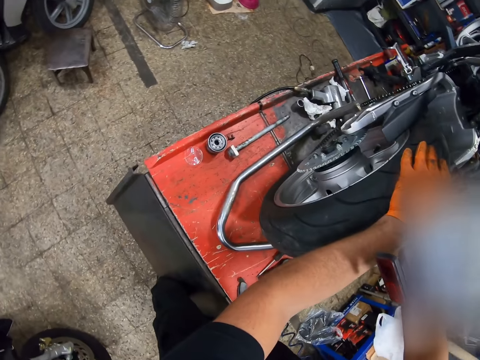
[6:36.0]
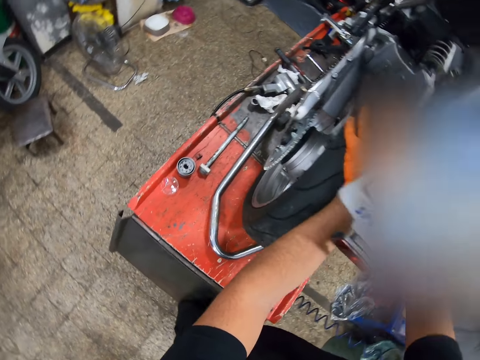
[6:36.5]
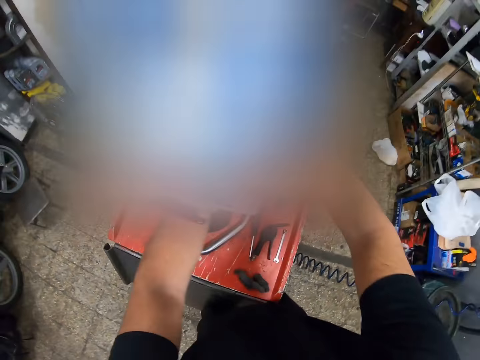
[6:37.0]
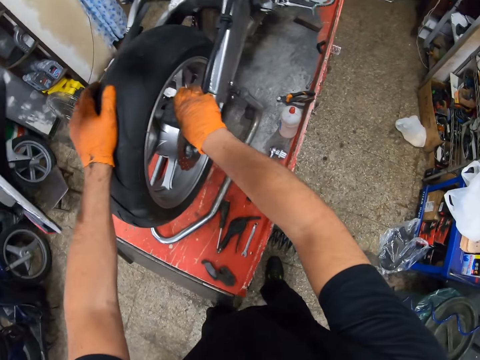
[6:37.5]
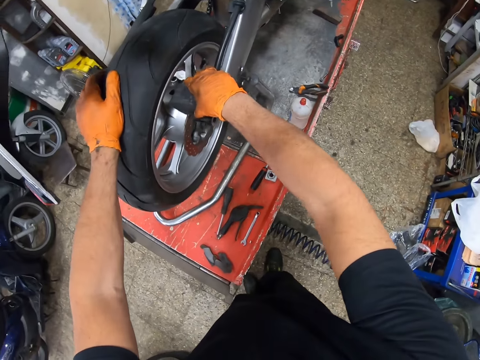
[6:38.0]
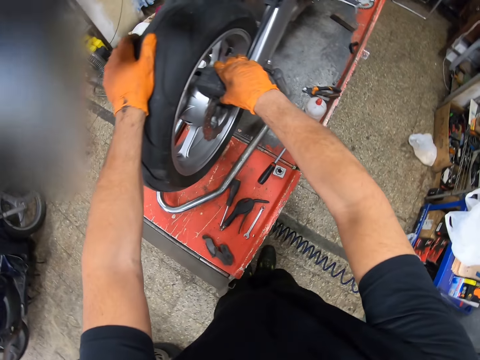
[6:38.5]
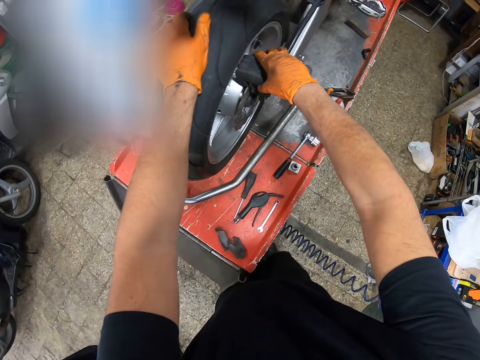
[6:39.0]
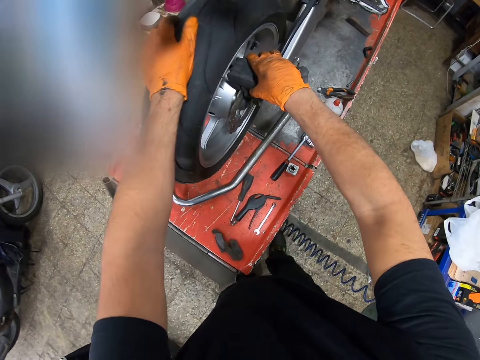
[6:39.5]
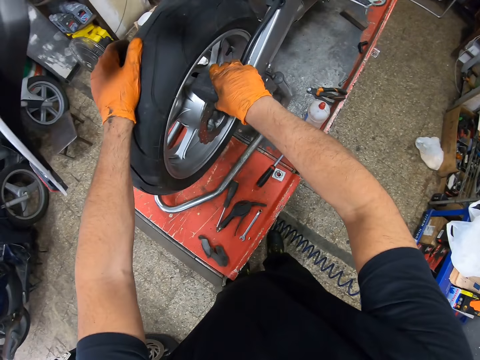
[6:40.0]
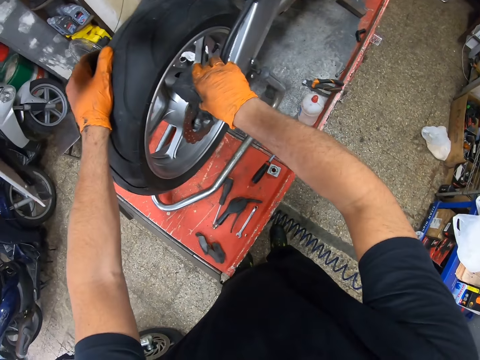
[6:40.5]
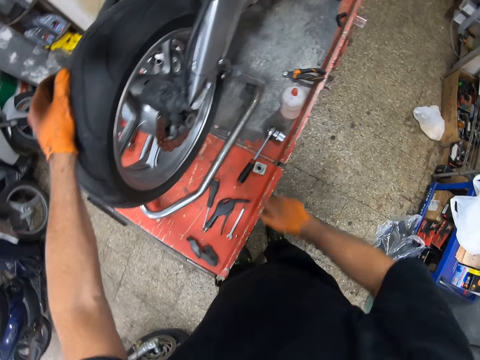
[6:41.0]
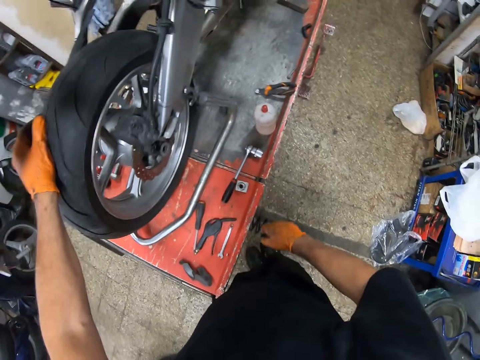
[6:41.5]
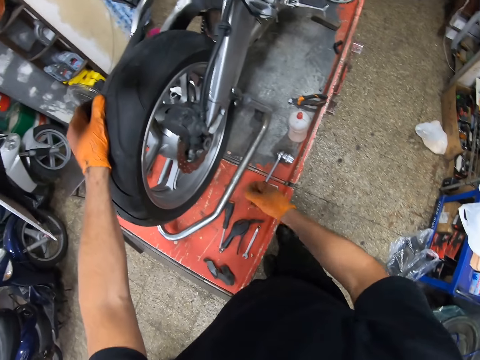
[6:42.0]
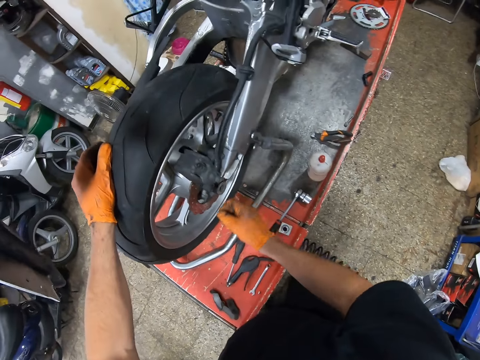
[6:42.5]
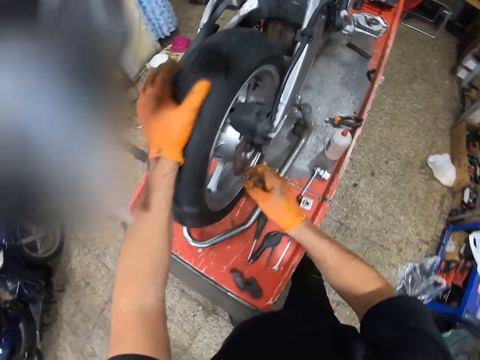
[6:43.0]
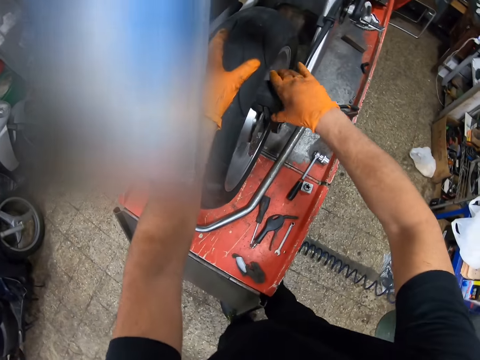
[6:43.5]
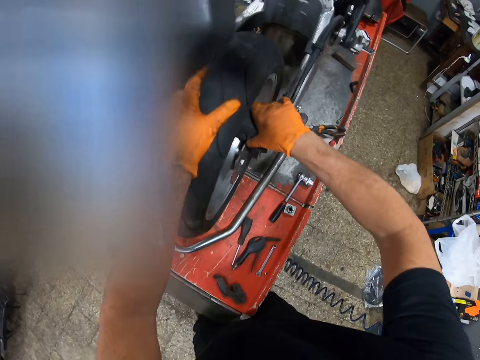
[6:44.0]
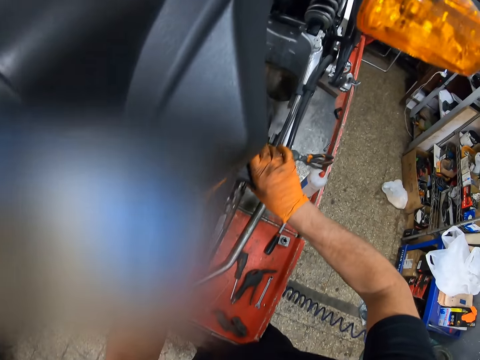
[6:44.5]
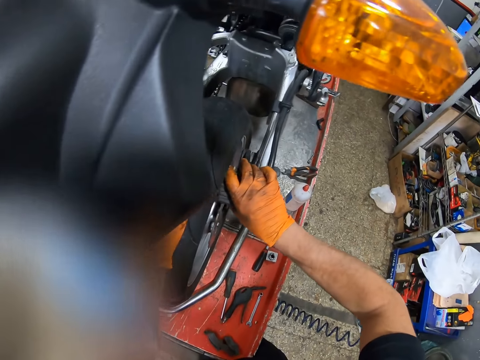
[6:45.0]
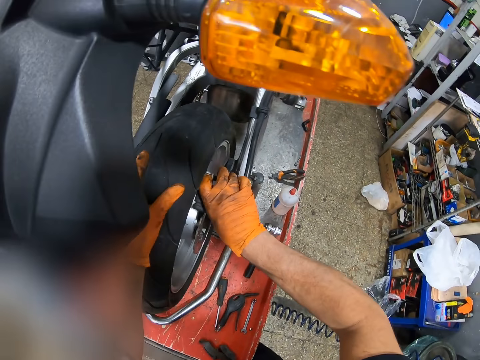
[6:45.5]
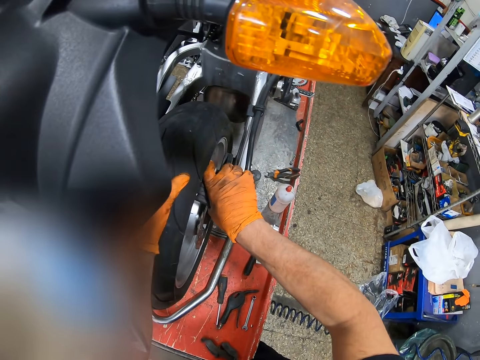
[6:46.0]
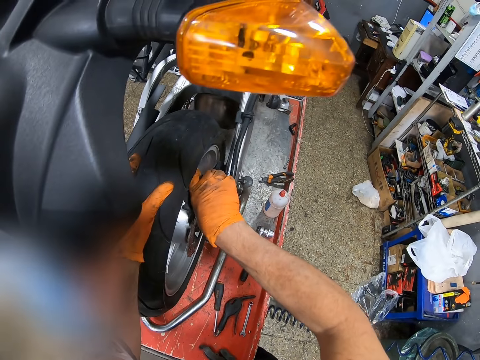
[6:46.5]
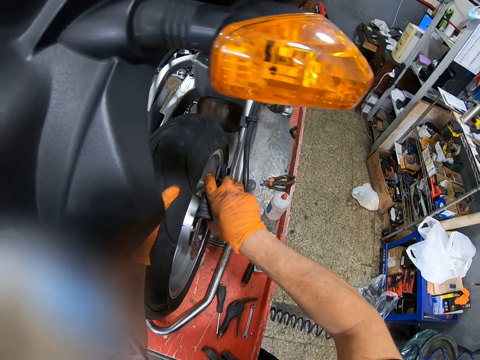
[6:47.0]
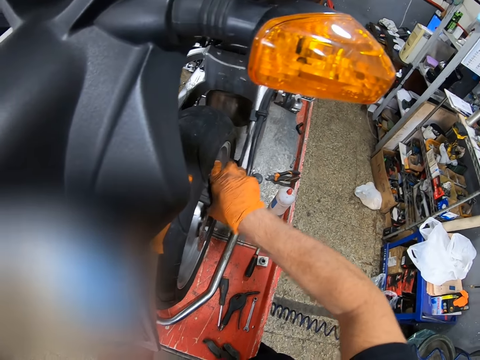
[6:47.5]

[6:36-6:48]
The camera wearer holds the brake pad.

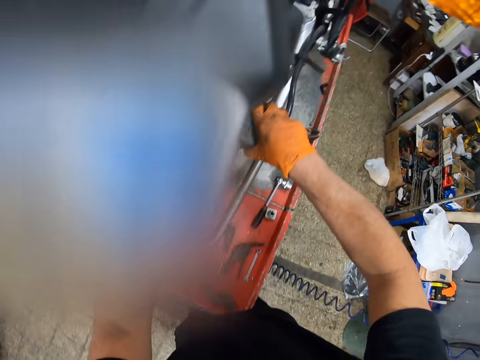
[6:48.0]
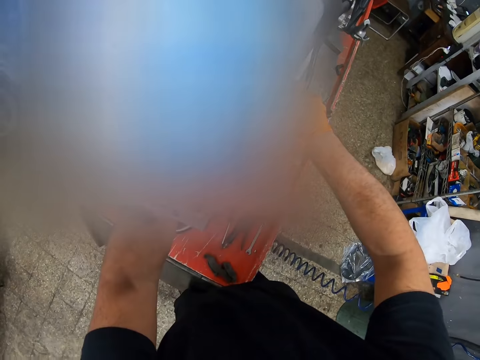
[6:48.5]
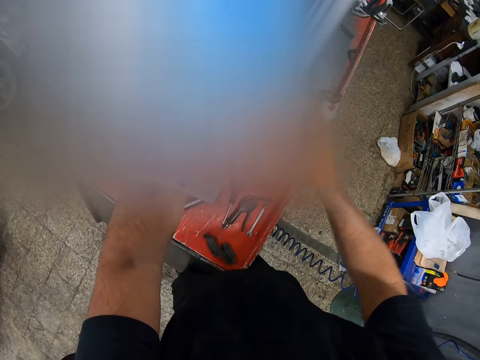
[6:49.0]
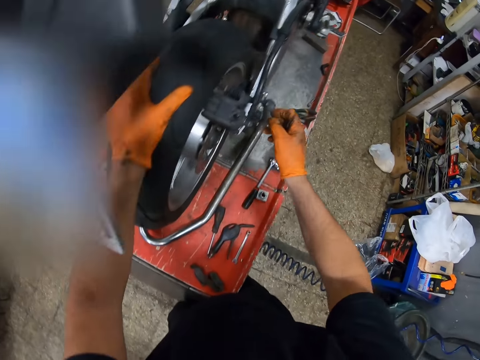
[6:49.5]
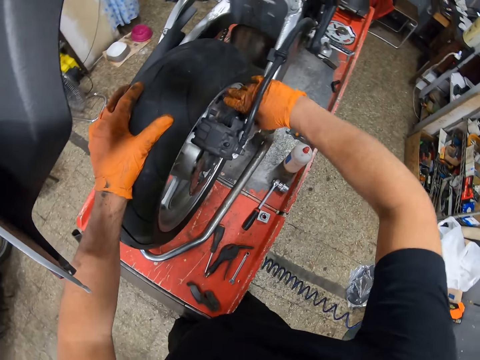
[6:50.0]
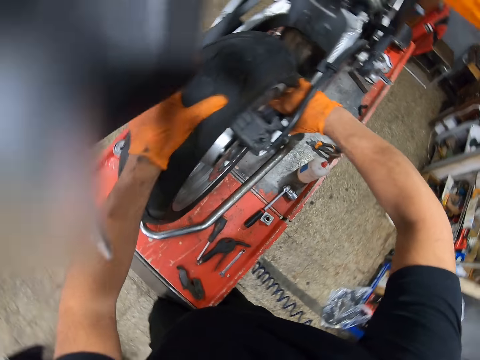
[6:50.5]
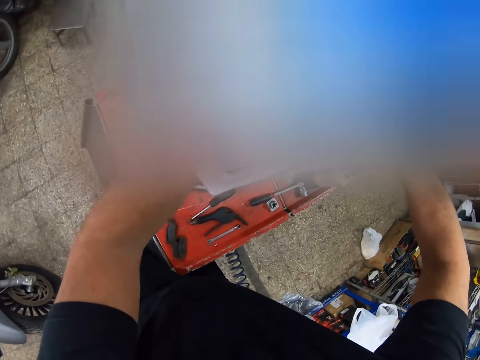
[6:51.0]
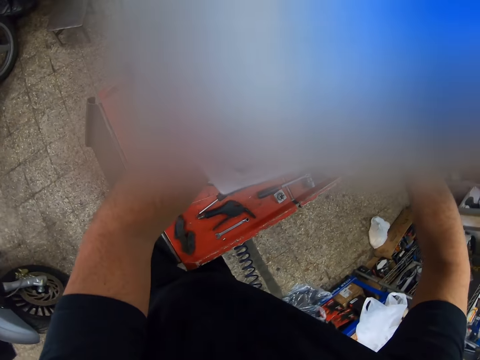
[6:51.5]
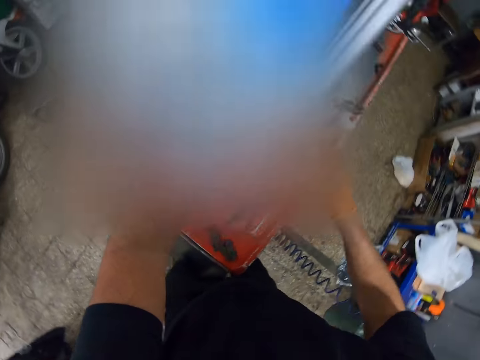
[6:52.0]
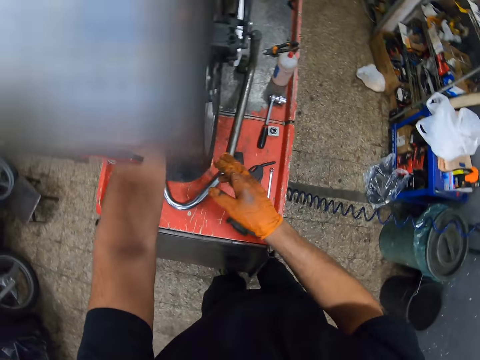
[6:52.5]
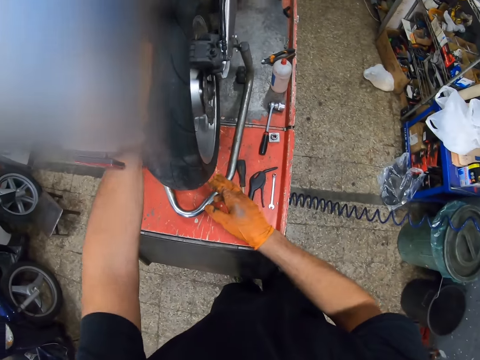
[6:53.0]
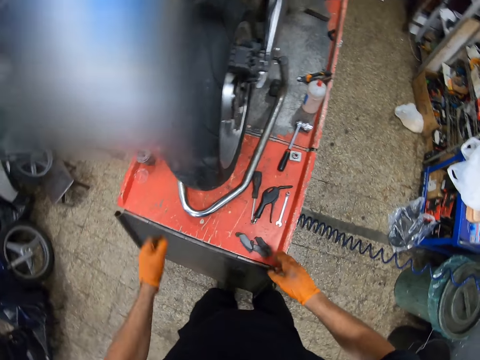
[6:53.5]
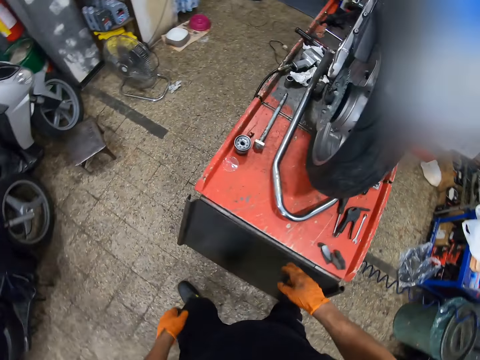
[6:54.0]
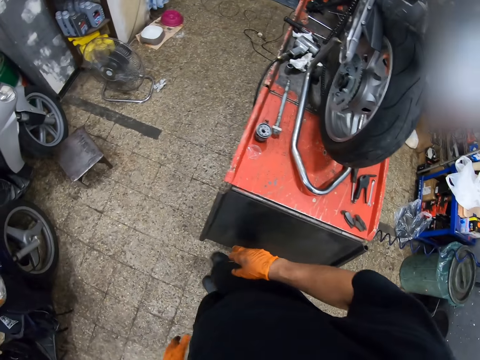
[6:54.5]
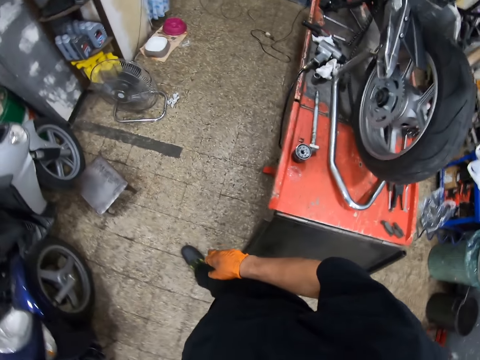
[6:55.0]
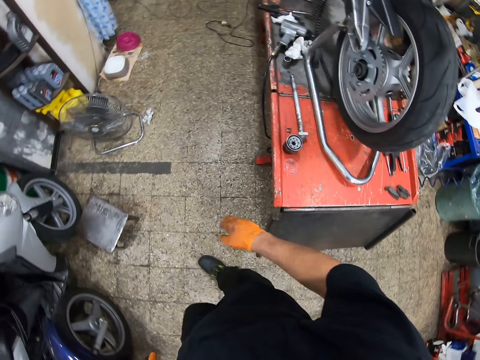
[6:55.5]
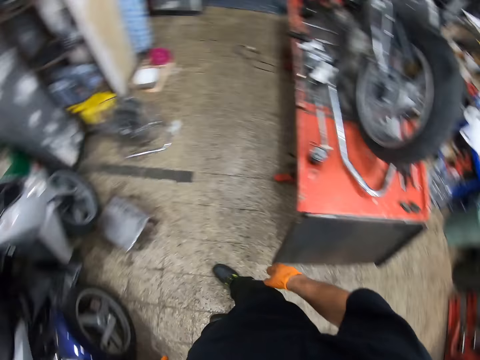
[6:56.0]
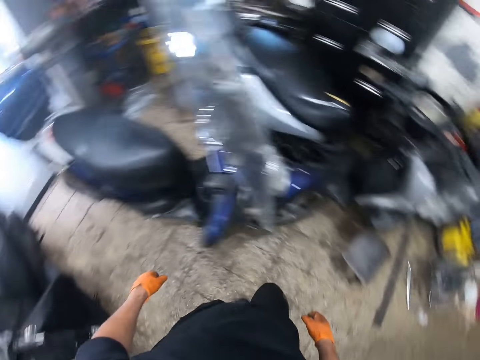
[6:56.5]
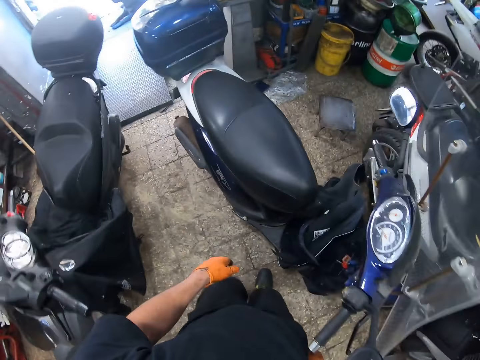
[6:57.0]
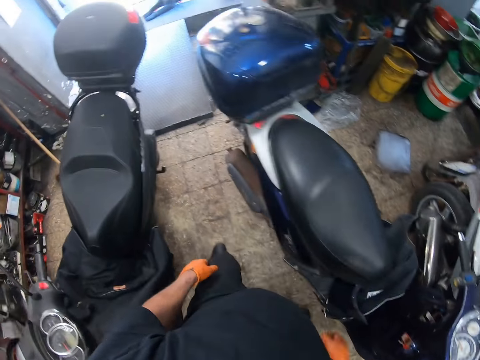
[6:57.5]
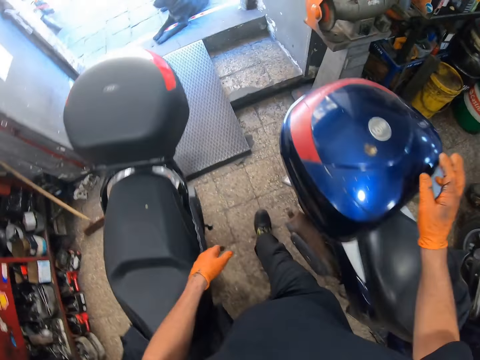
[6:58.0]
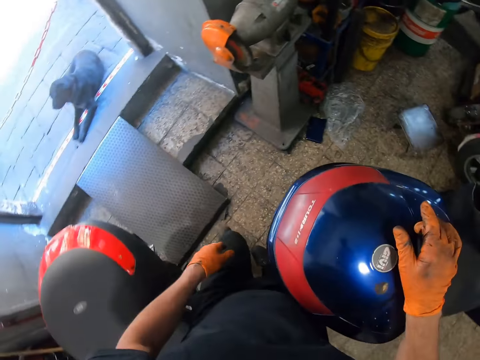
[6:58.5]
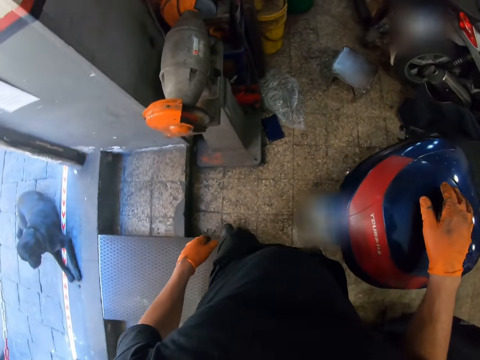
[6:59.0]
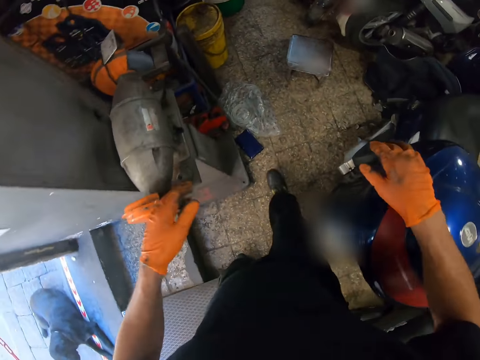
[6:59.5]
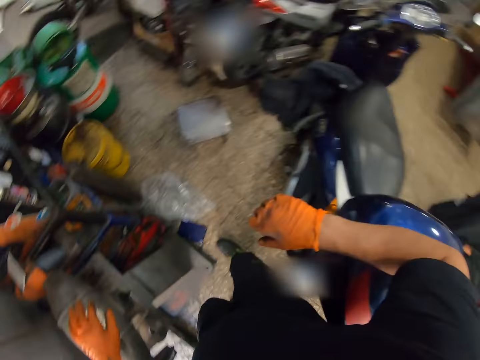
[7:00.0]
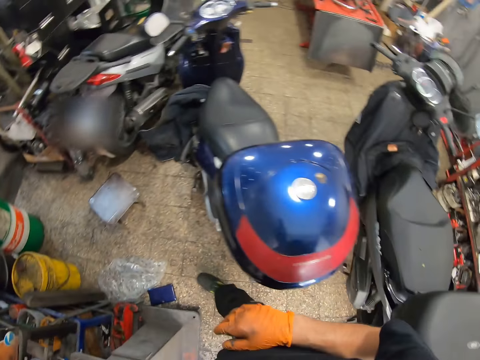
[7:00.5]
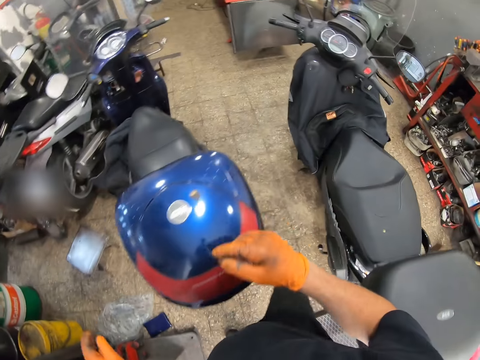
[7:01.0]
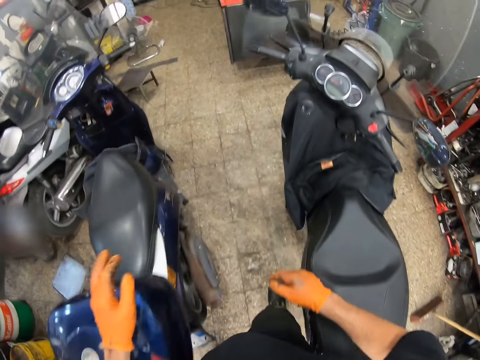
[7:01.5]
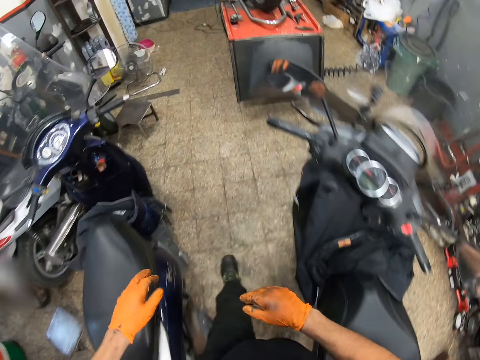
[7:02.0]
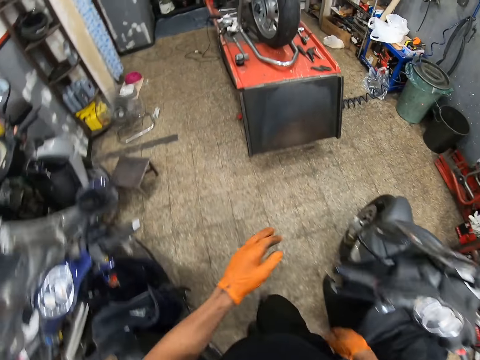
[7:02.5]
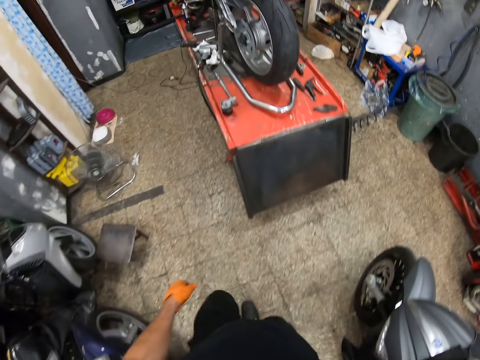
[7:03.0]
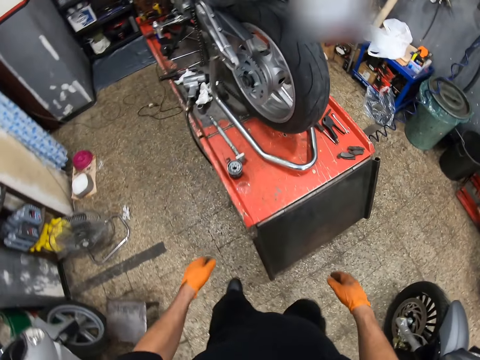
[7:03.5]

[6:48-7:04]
The camera wearer holds the brake pad. They walk away from the motorcycle. They walk around the garage. They tap the motorcycle container. They walk back to the motorcycle.
